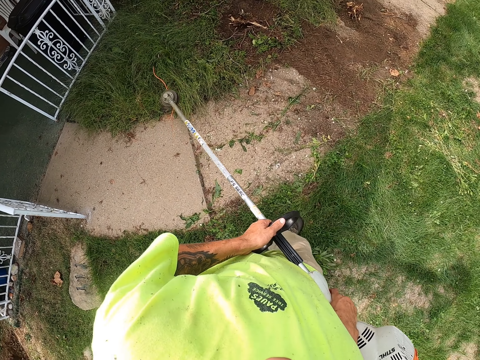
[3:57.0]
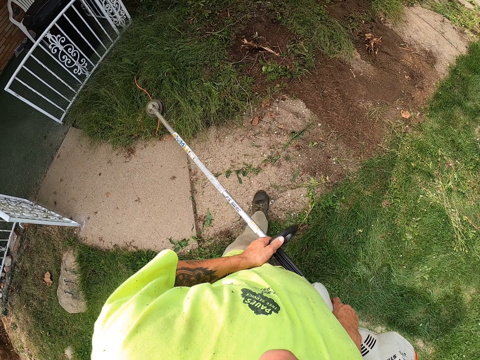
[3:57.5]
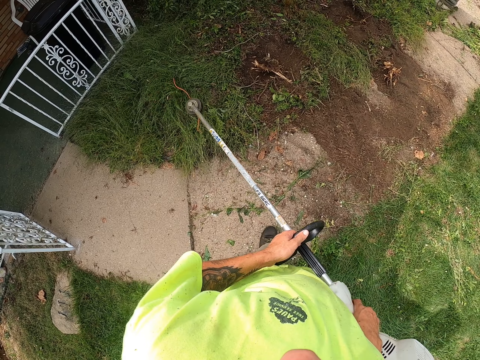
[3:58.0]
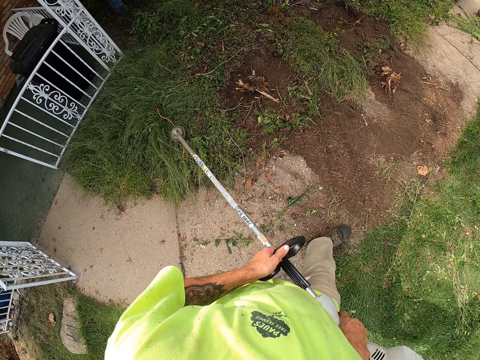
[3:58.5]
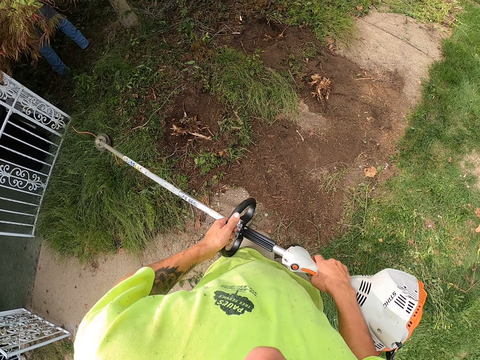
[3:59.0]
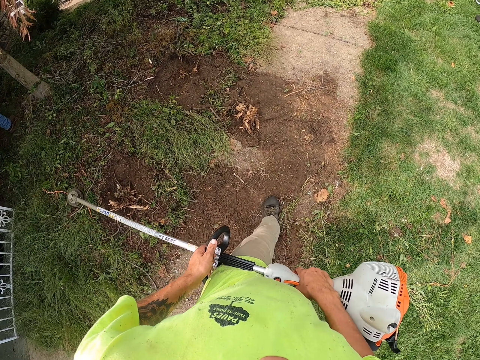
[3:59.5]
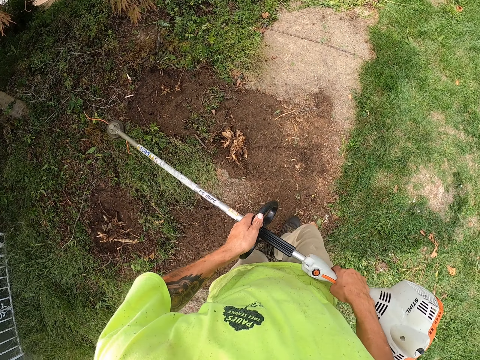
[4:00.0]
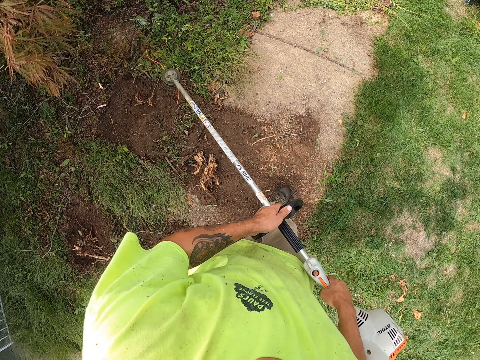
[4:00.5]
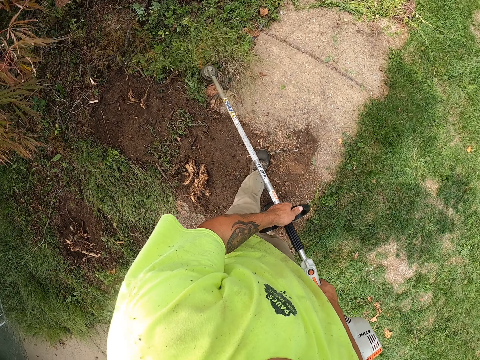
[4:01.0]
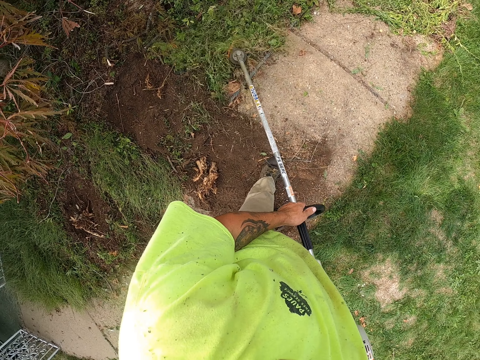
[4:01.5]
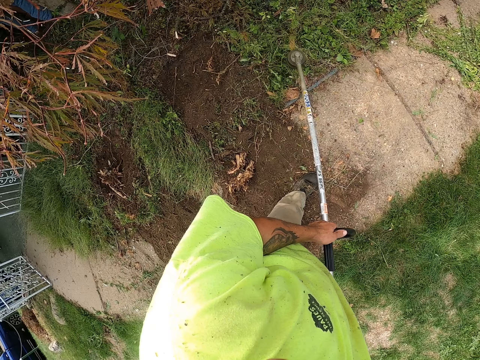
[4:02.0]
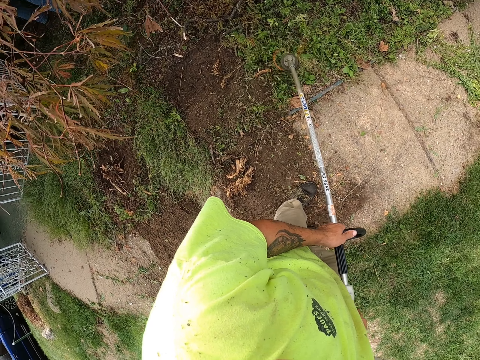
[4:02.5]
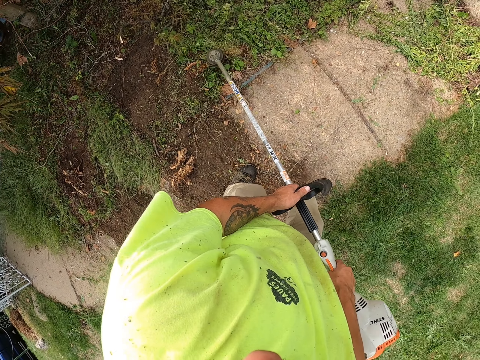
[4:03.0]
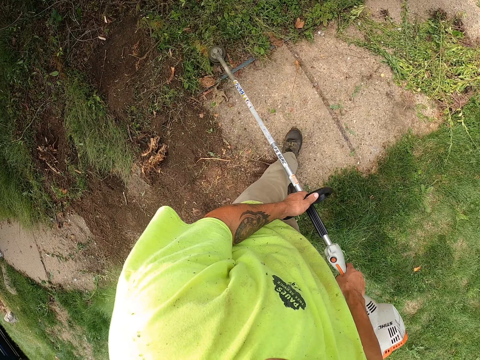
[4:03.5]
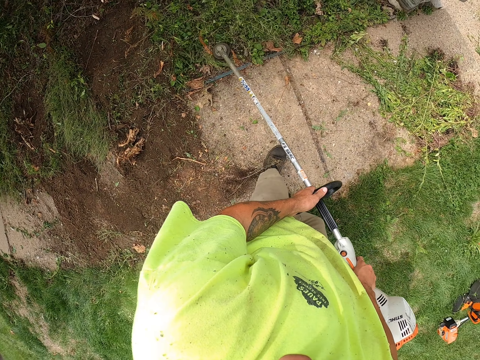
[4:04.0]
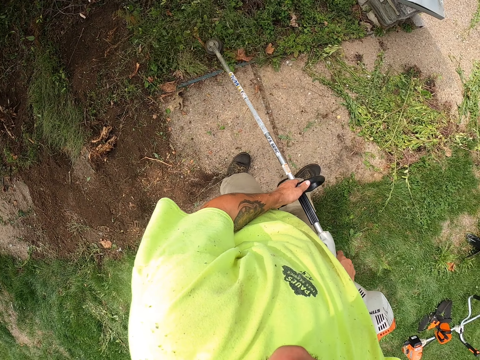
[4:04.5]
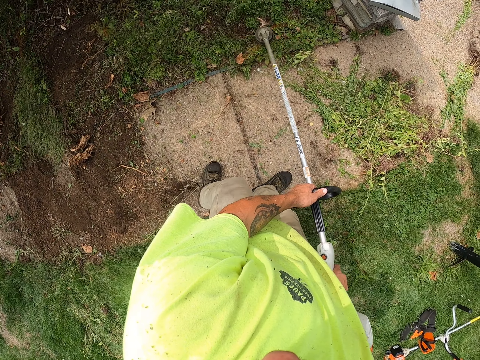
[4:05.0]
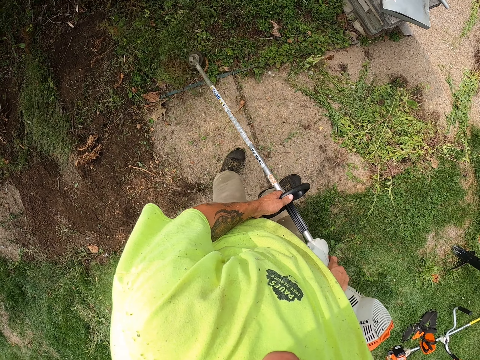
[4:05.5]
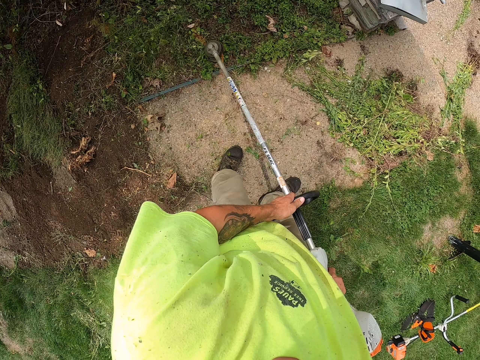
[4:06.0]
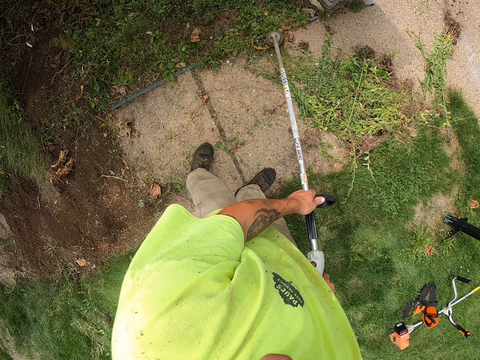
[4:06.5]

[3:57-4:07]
The camera wearer cuts grass.

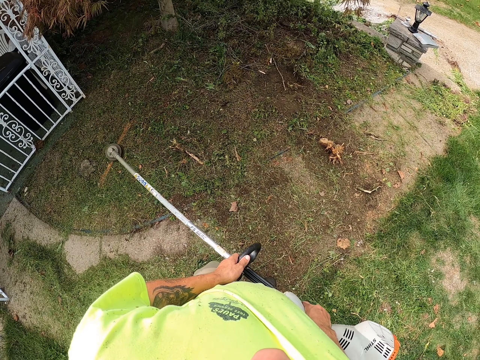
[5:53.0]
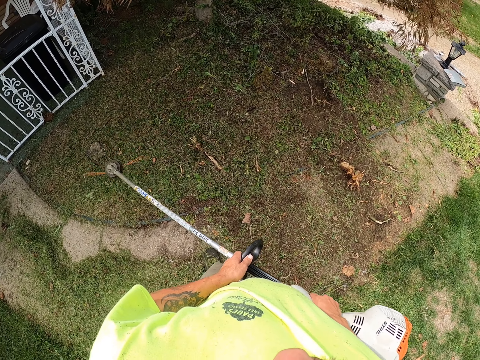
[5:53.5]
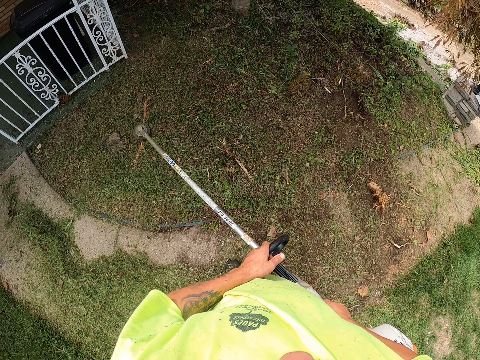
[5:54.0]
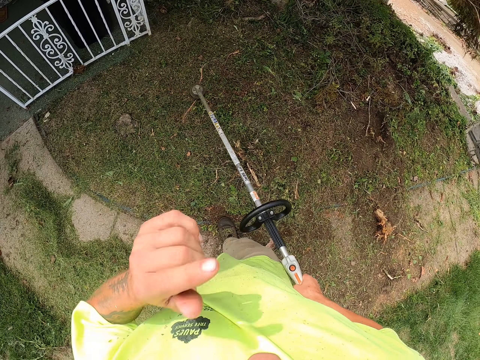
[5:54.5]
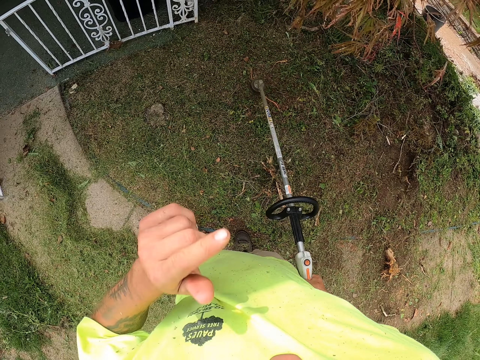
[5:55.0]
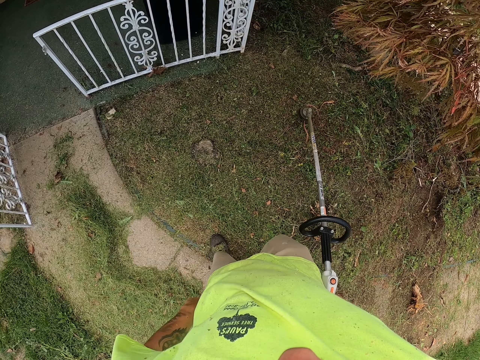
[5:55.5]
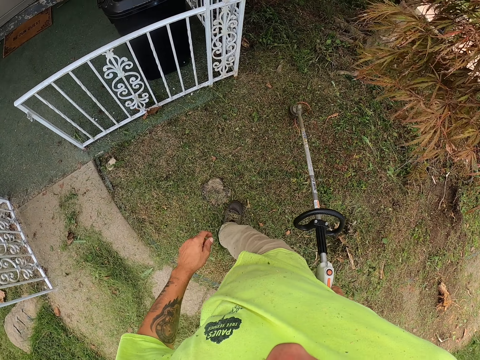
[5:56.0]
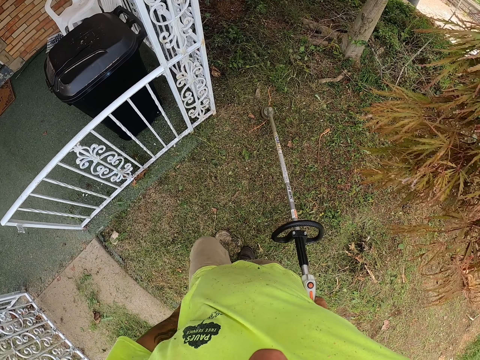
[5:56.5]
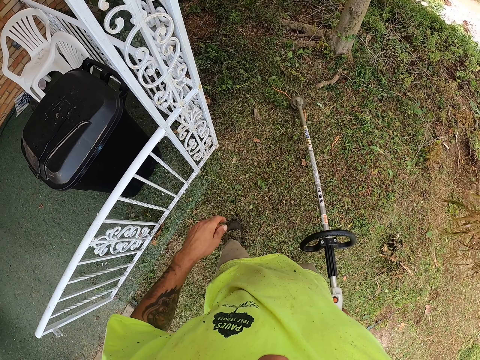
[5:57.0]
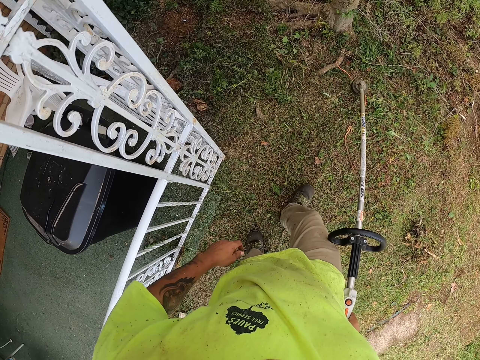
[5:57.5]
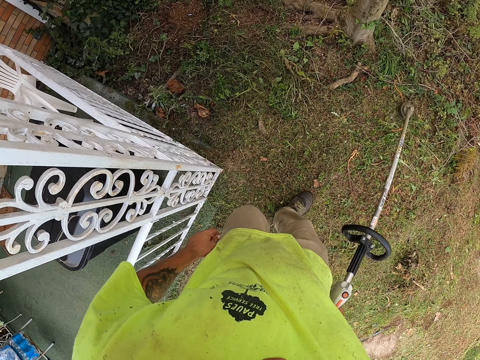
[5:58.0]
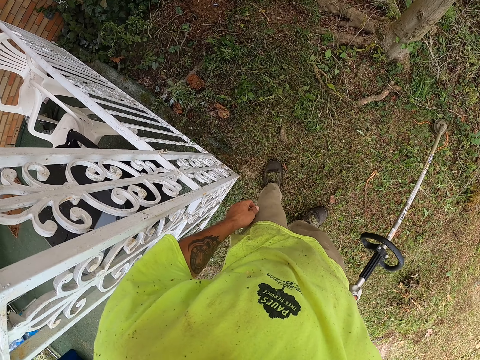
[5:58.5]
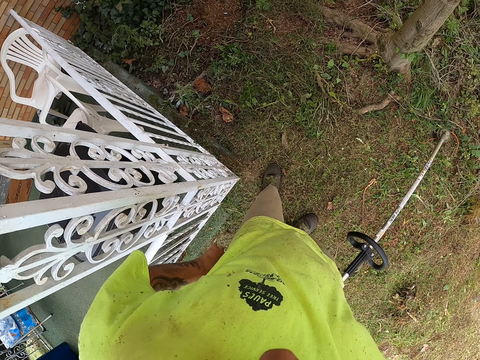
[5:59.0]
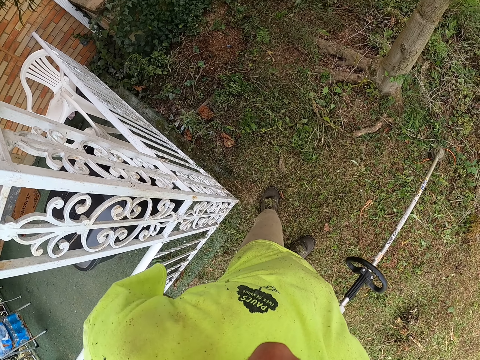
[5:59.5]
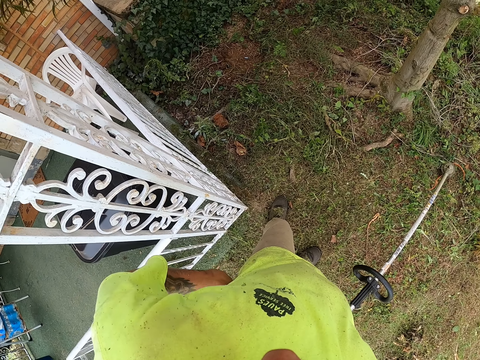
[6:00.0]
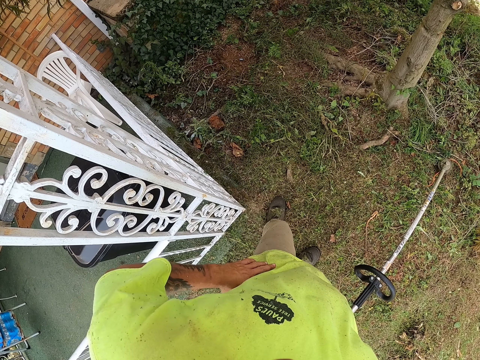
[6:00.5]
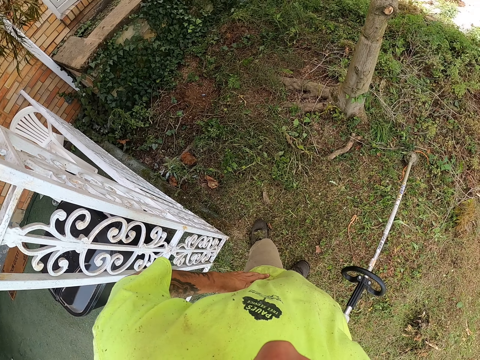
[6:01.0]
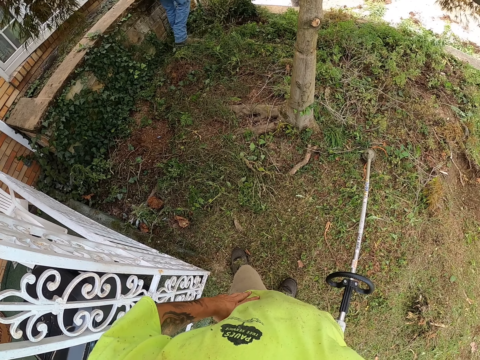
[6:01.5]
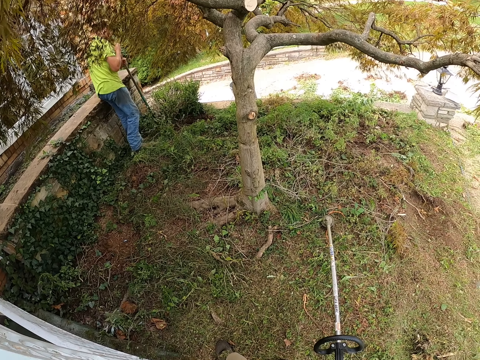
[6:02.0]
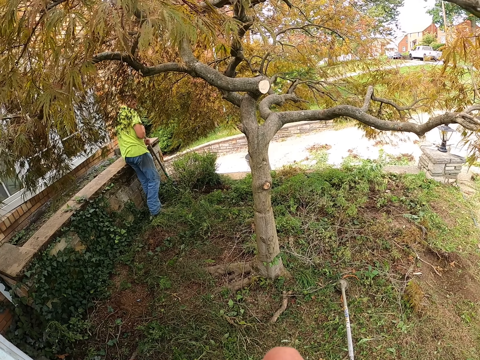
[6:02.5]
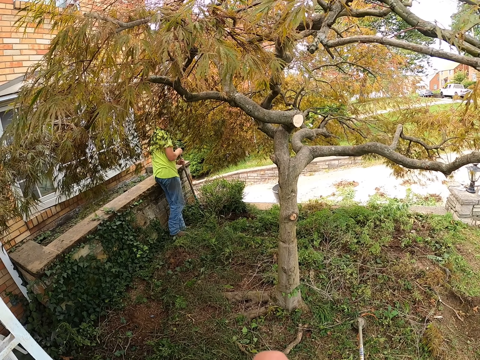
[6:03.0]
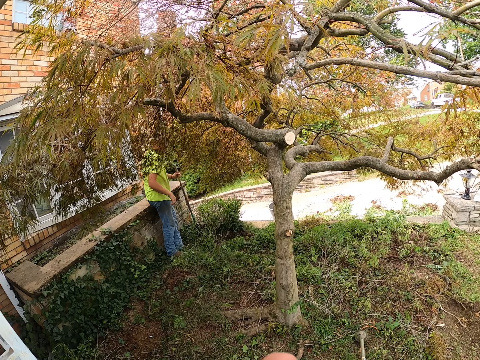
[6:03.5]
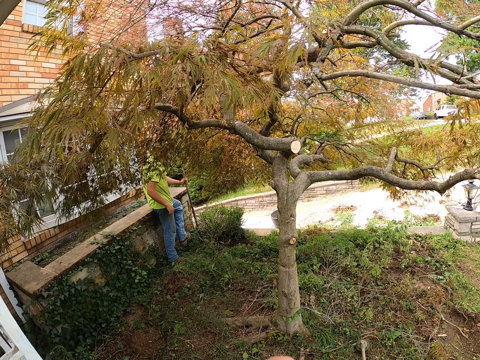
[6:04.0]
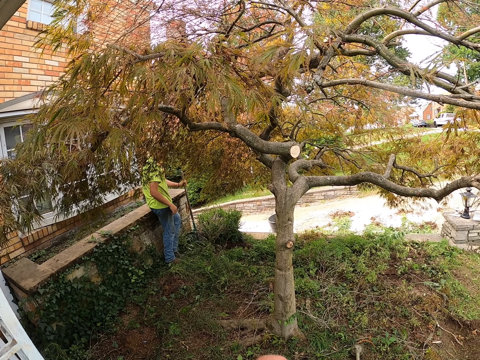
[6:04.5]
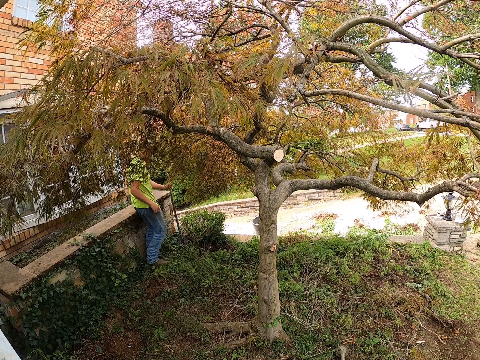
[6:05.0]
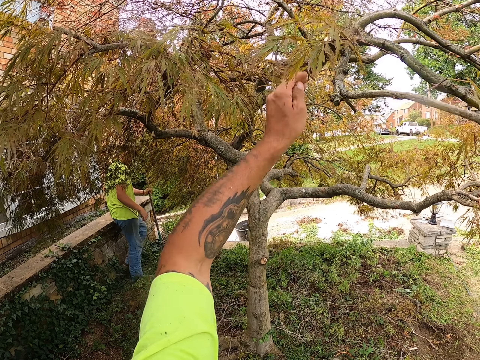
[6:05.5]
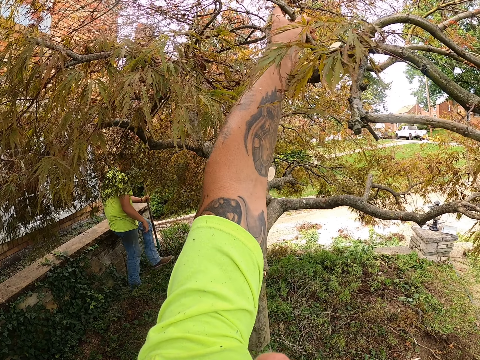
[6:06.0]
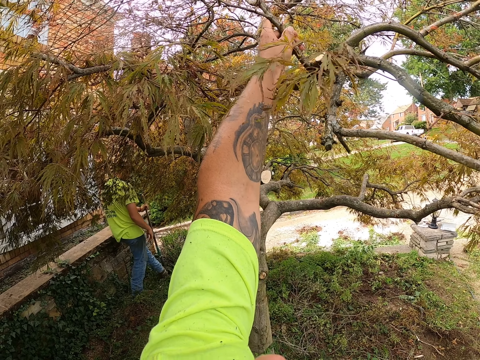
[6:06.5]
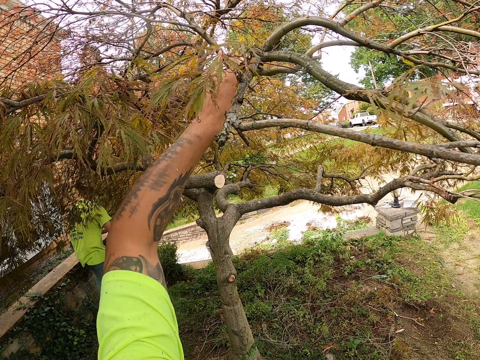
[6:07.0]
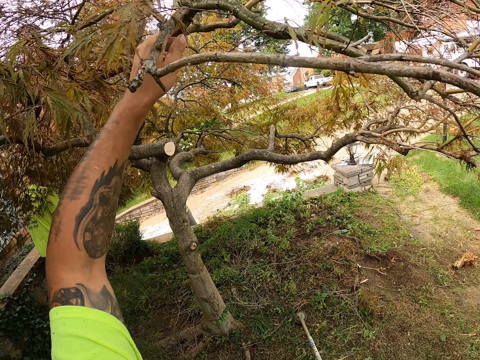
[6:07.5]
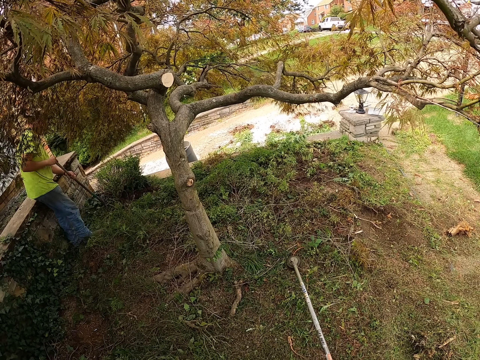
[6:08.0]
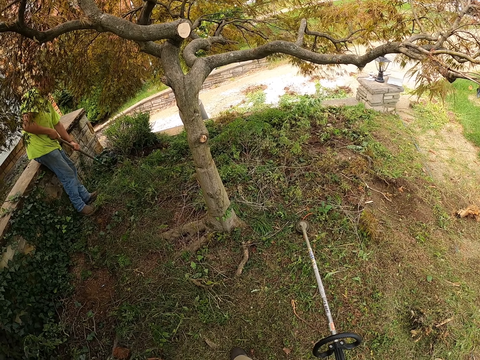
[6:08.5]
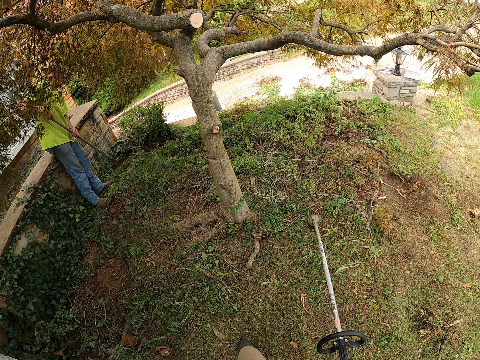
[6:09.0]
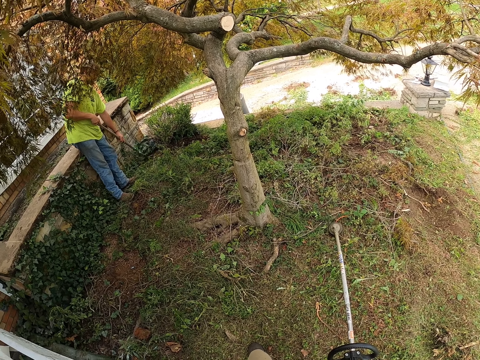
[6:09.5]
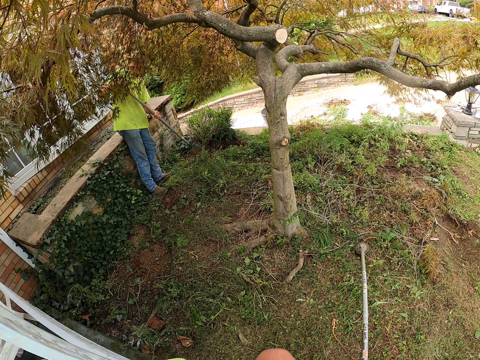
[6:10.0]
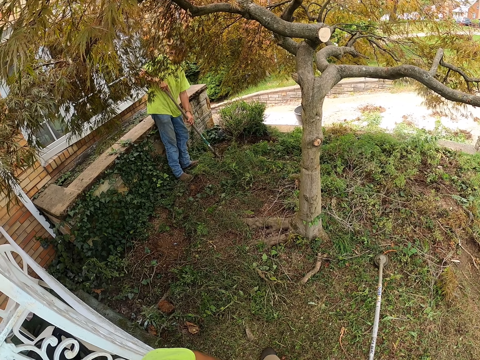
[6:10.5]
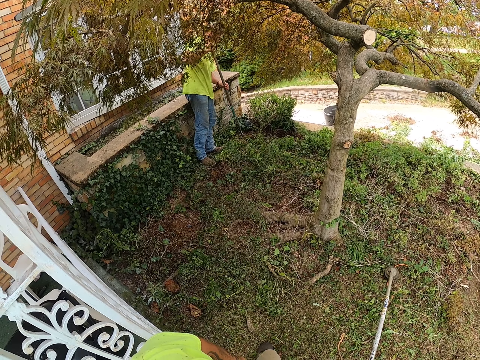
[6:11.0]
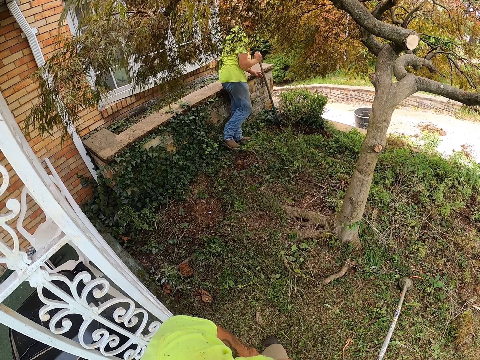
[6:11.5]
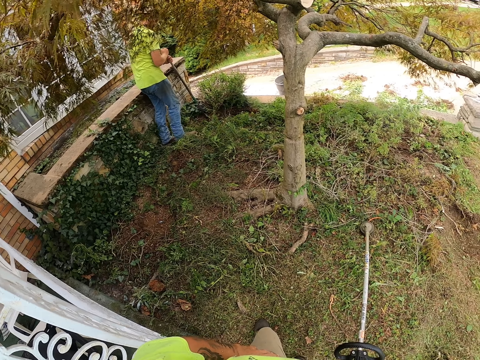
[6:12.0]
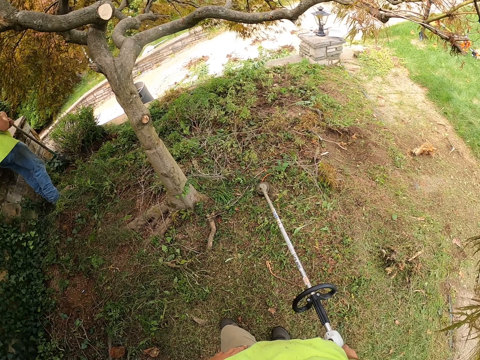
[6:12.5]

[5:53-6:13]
The camera wearer touches his face with his left hand. He touches his cloth with his left hand. He cuts grass with the lawn mower. He places his left hand on his waist. A man digs the ground with a hoe in his hands. The man hits the hoe with his left leg and moves on the grass. The camera wearer touches the branch of a tree with his left hand. He plucks the tree branch with his left hand. The man digs the ground with the hoe in his hands.
